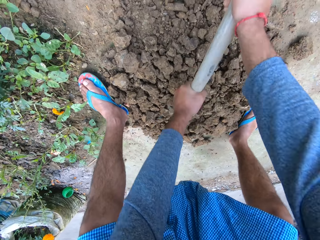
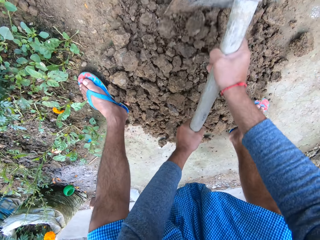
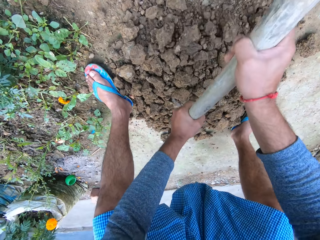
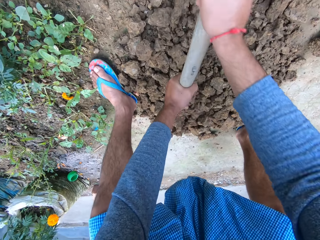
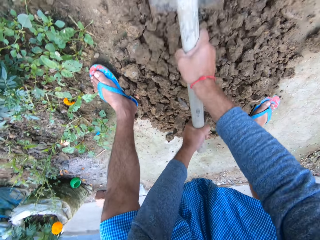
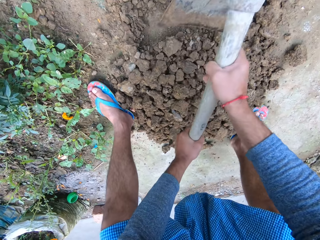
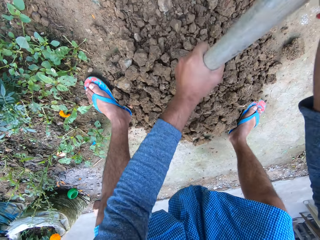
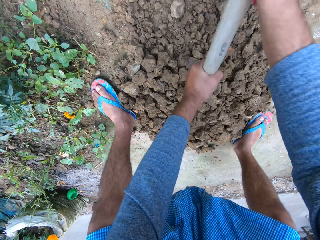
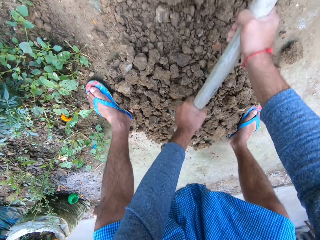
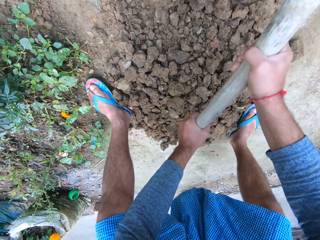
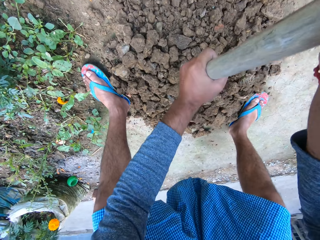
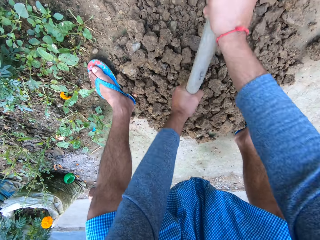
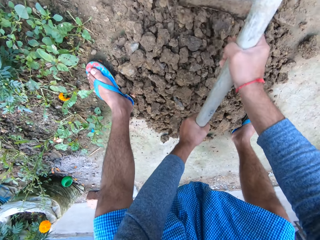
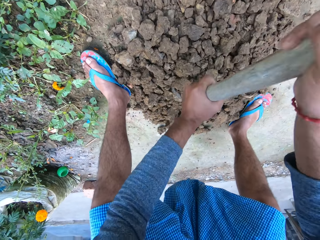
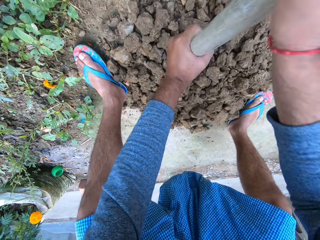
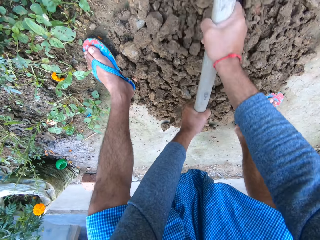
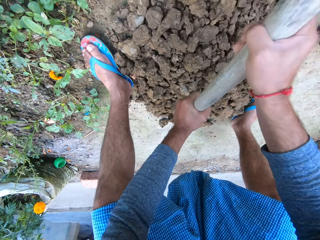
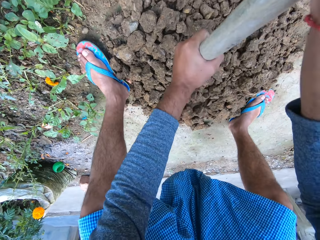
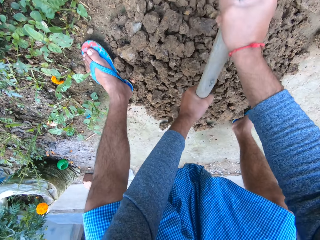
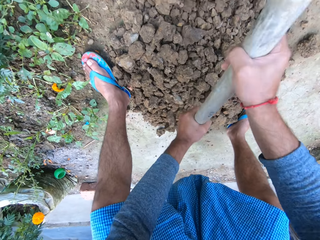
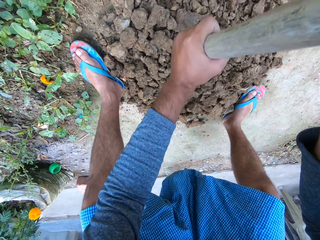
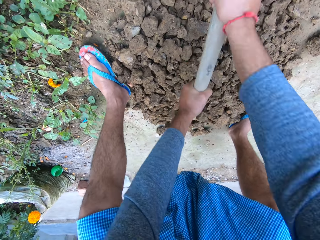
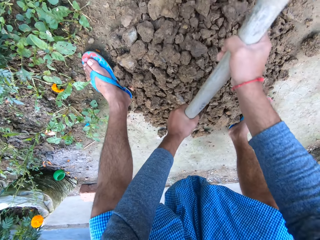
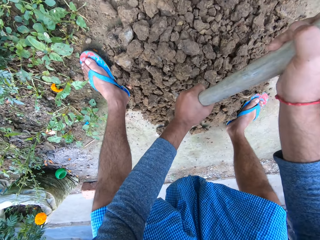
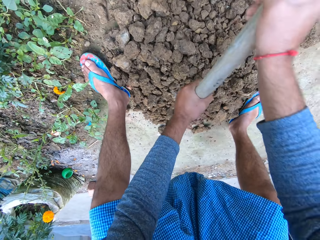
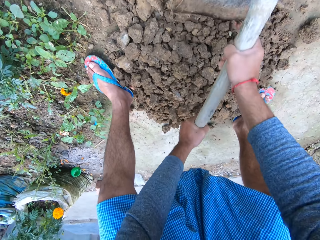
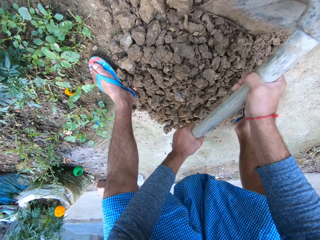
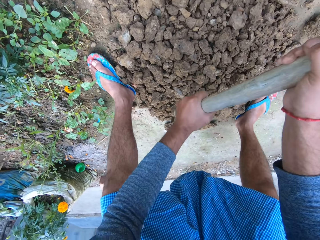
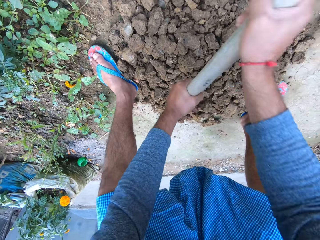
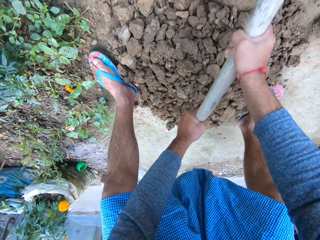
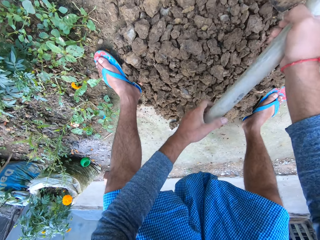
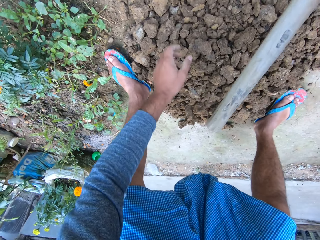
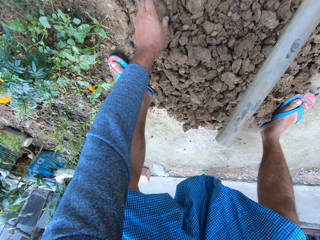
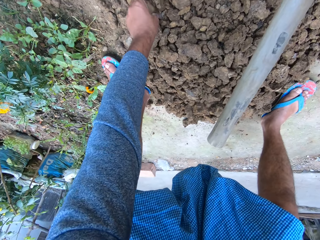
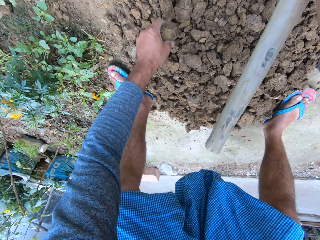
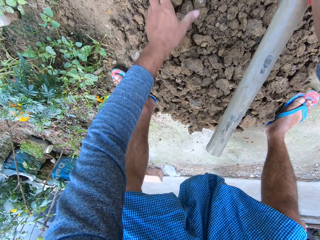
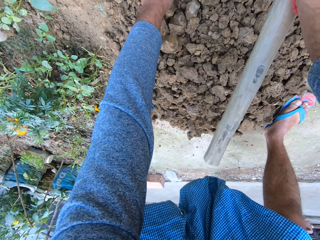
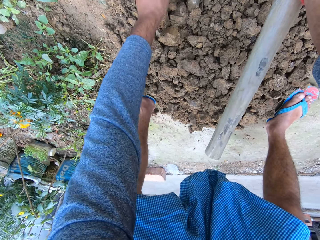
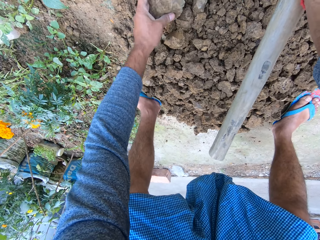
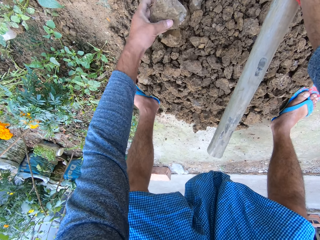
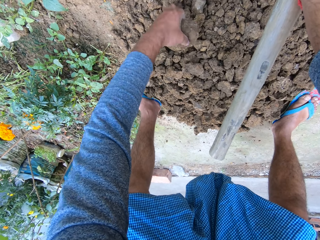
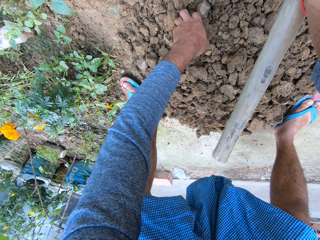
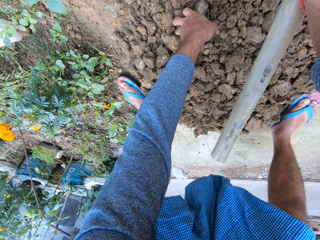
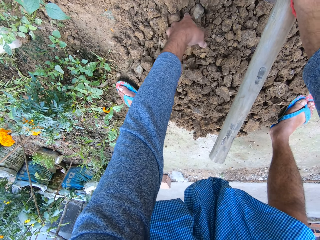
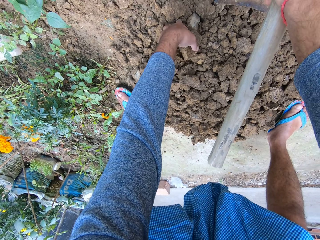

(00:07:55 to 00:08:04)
The camera wearer adjusts the position of the lumps of soil. He picks stones with his left hand from the soil aggregate heap.

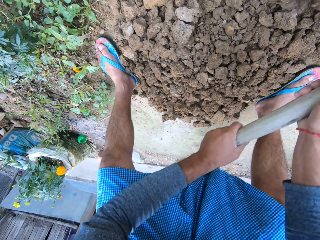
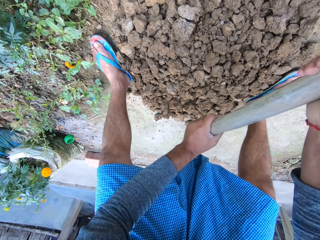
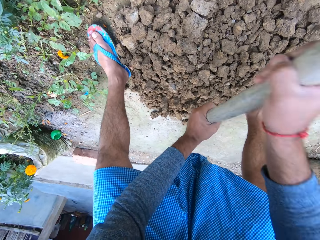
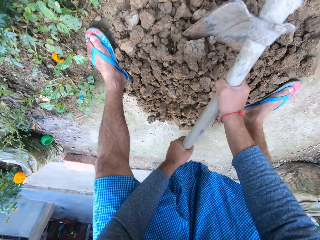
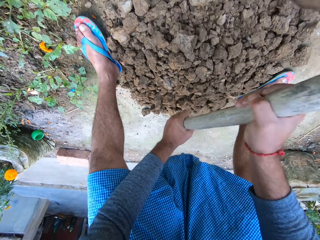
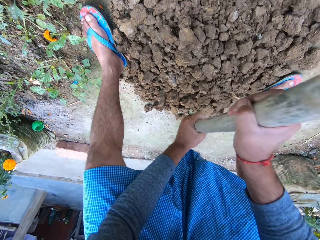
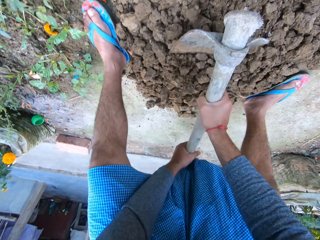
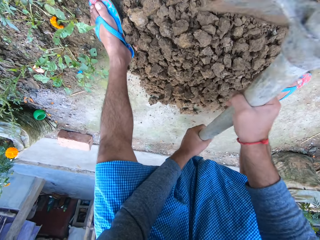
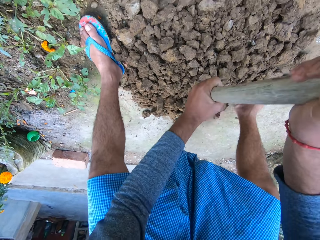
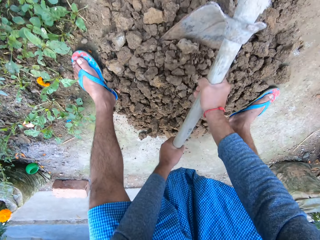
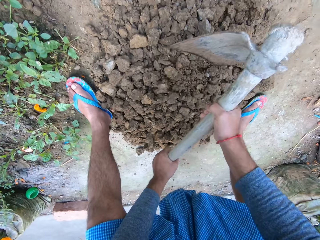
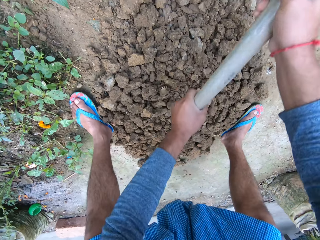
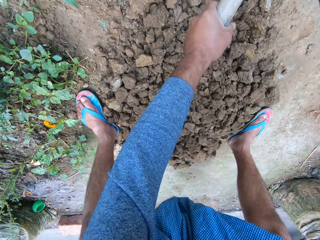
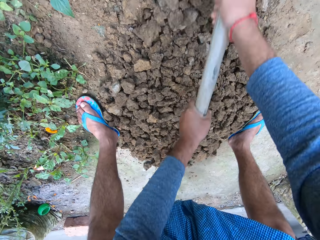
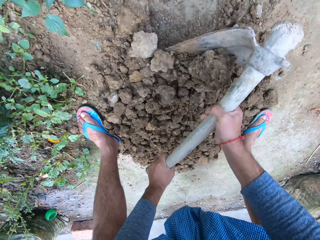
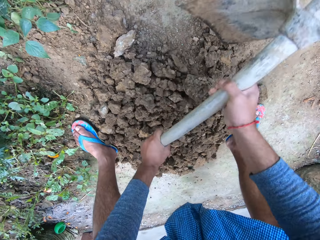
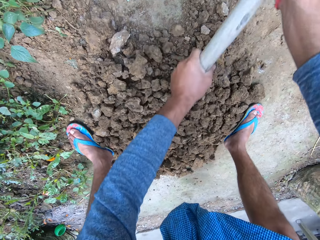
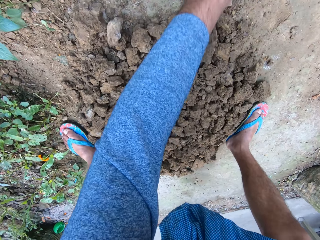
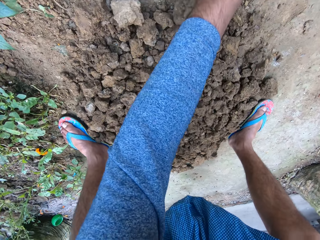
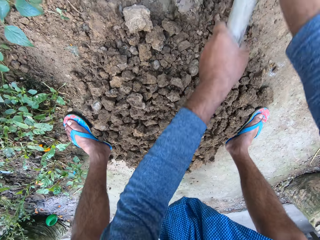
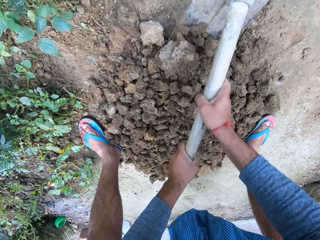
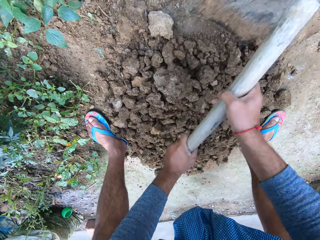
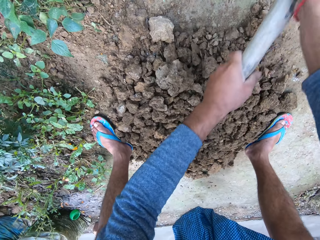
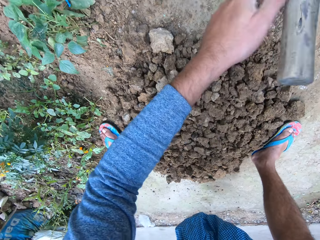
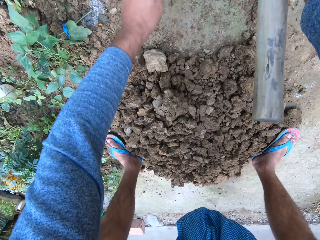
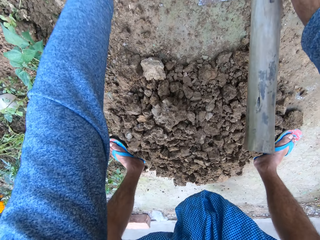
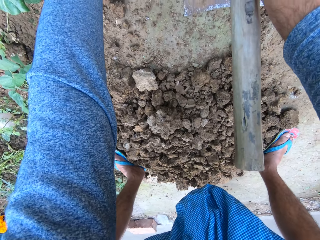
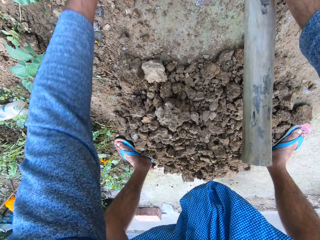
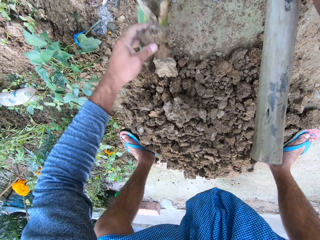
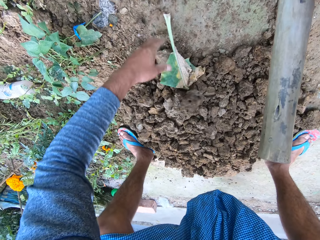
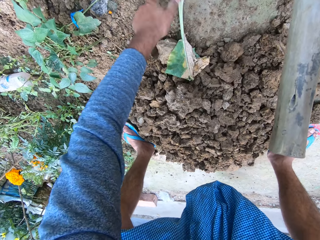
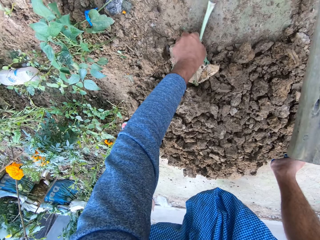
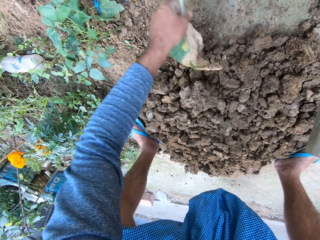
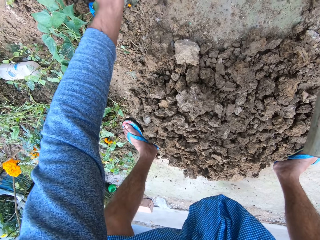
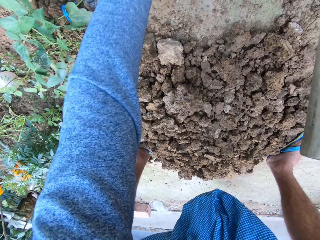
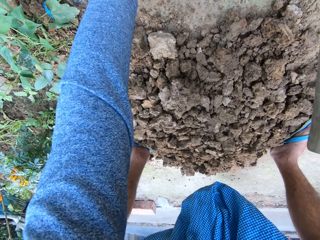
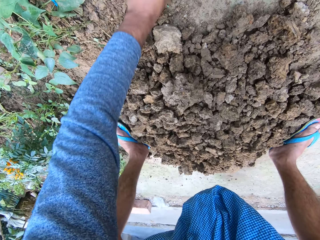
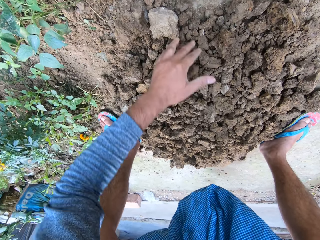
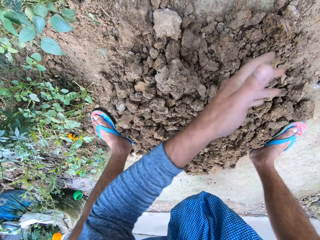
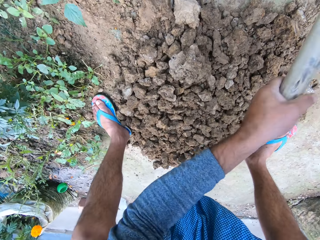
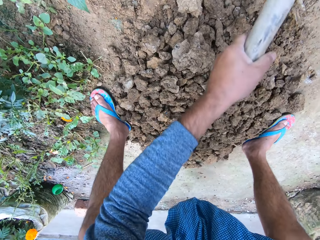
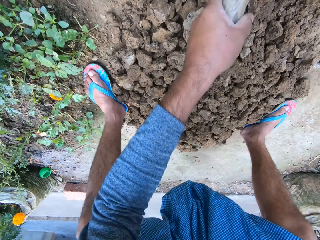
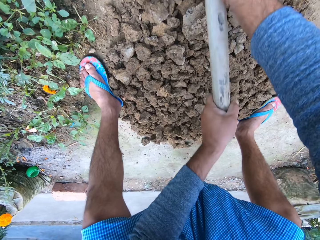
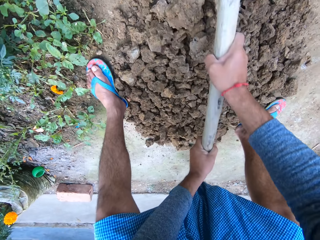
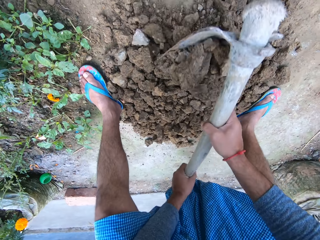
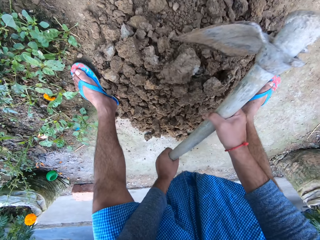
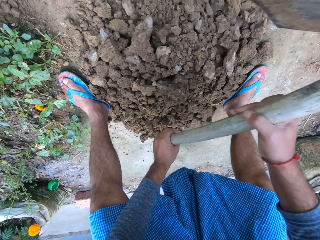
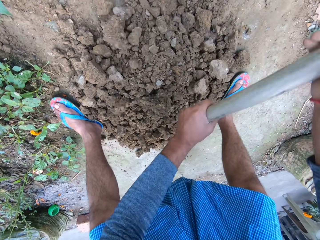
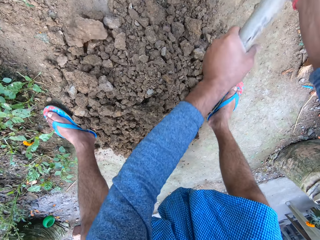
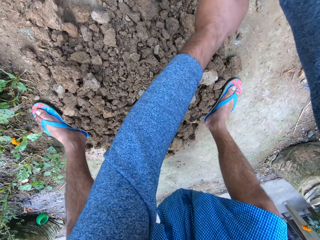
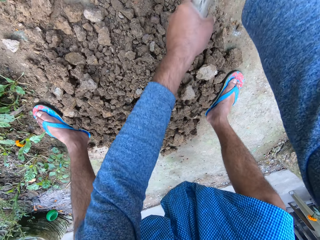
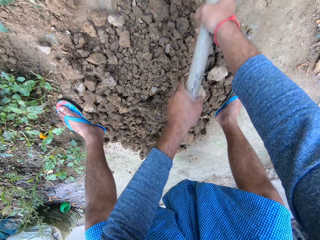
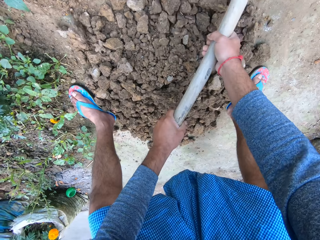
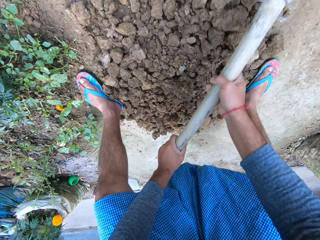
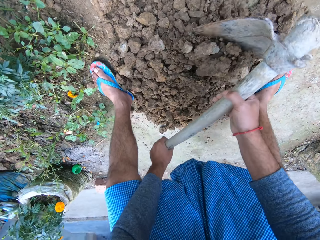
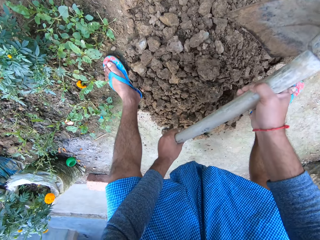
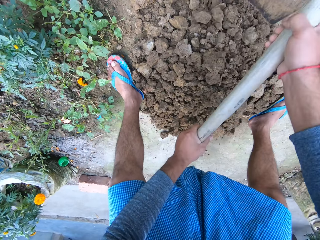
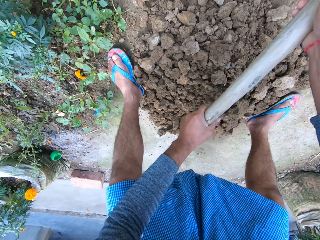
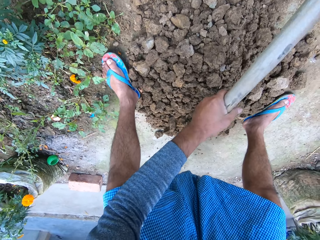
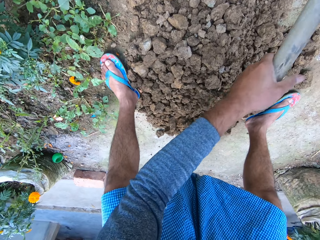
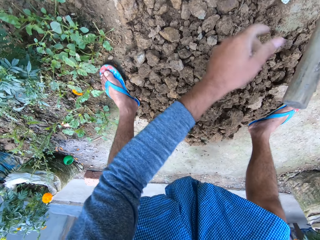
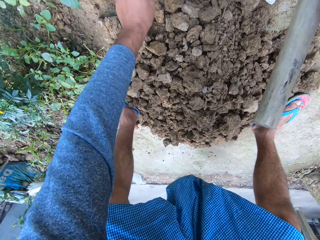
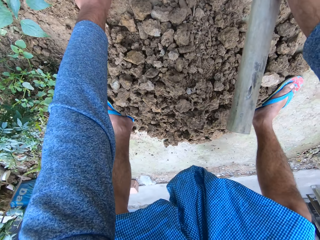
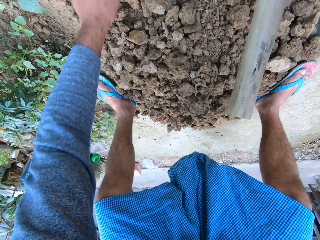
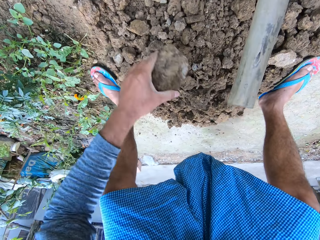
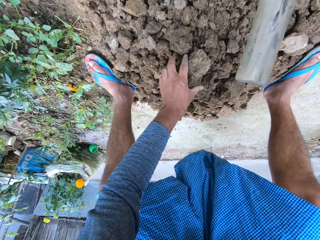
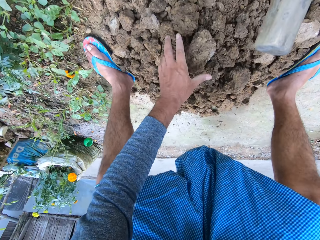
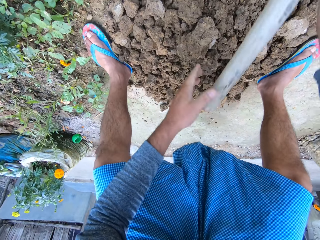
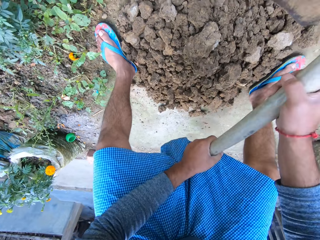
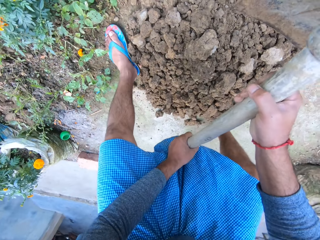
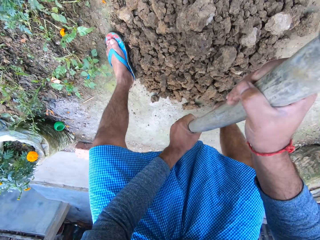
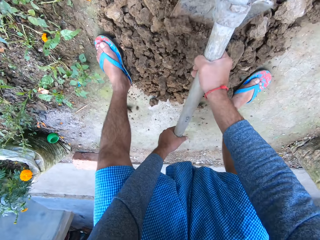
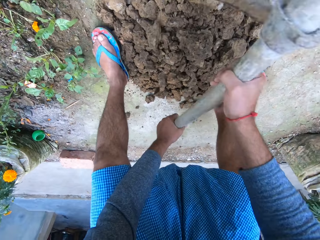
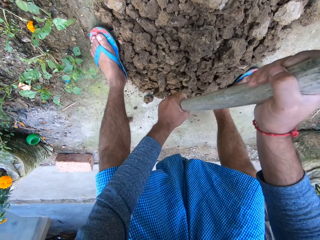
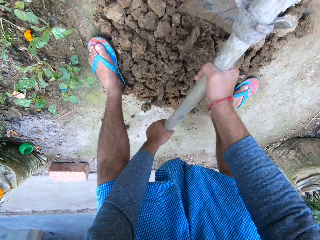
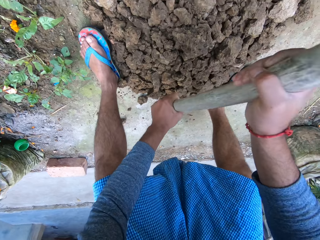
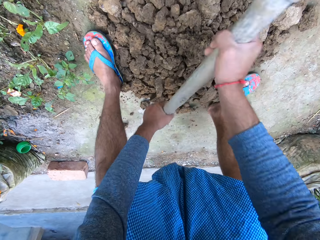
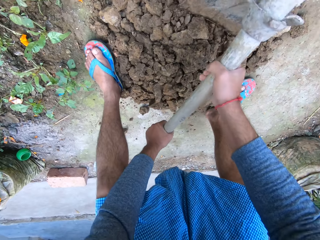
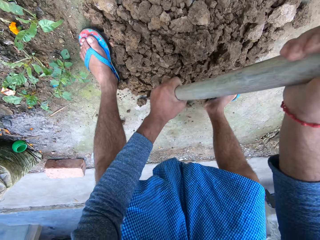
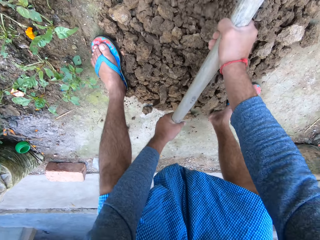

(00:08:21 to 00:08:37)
The camera wearer holds the garden hoe with both his hands. He breaks the soil aggregate heap with the hoe in both hands. He moves the lumps of soil towards himself. He reaches for the lump of soil. He drops the lump of soil. He removes a leaf from the soil aggregate heap with his left hand. He throws the leaf on the ground. He reaches for the lumps of soil. He drops the lumps of soil. He holds the garden hoe with both his hands. He breaks the soil aggregate heap with the hoe in both hands. He moves the lumps of soil towards himself. He picks a stone with his left hand from the soil aggregate heap. He drops the stone on the sand heap with his left hand. He holds the garden hoe with both his hands. He adjusts his position. He breaks the stone with the hoe in both hands.
